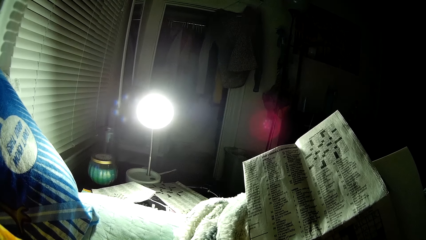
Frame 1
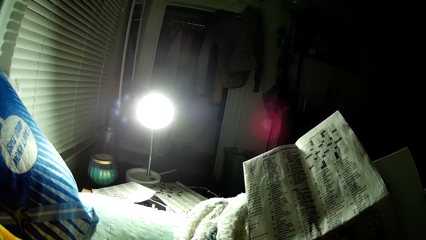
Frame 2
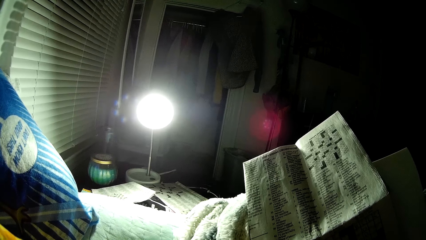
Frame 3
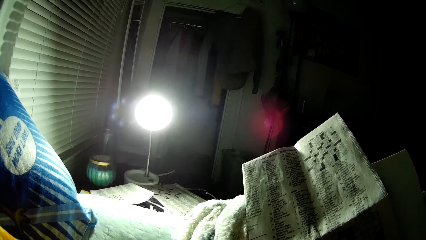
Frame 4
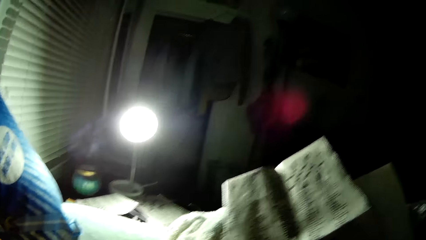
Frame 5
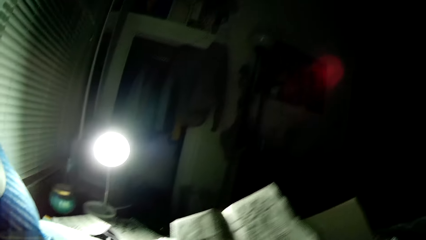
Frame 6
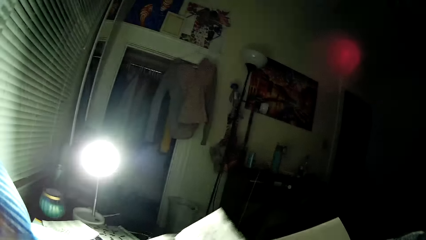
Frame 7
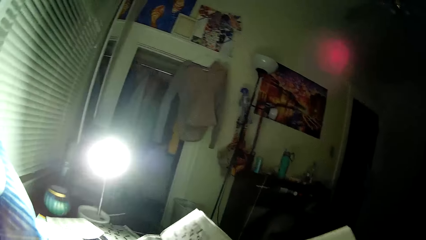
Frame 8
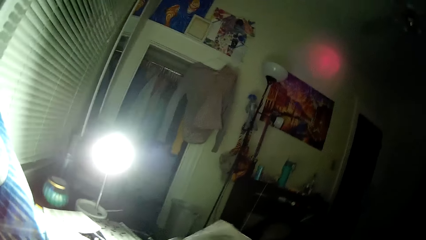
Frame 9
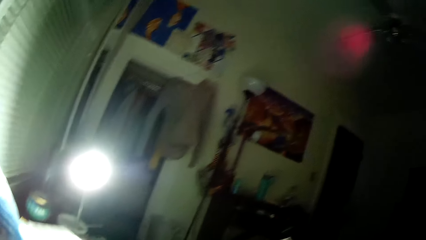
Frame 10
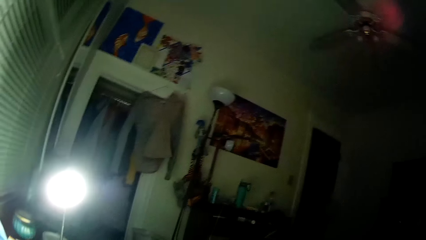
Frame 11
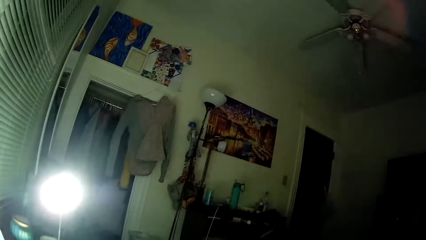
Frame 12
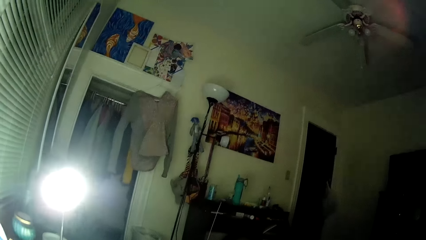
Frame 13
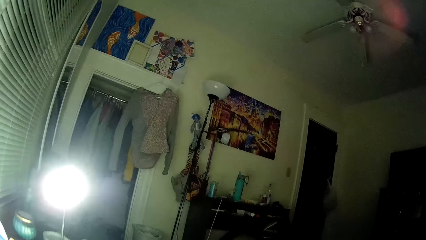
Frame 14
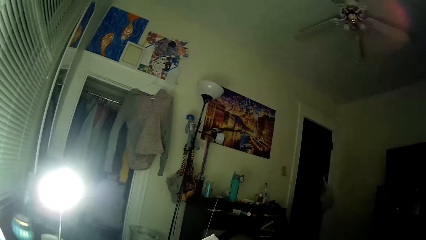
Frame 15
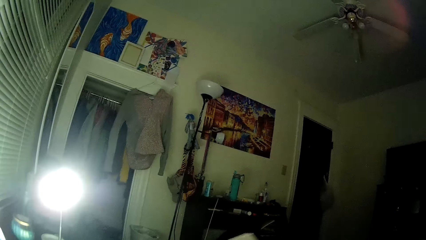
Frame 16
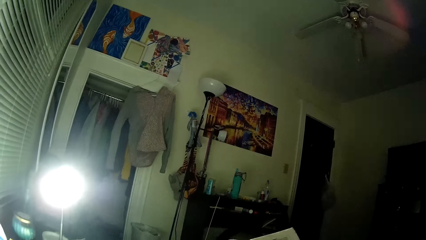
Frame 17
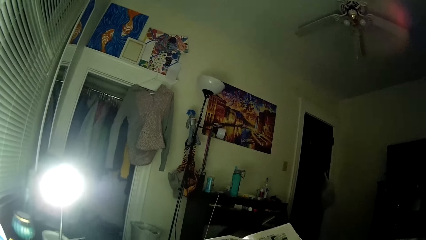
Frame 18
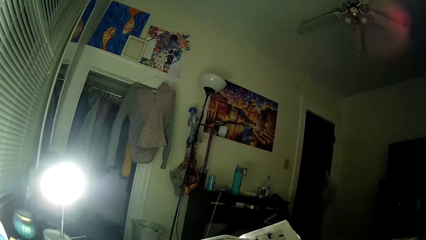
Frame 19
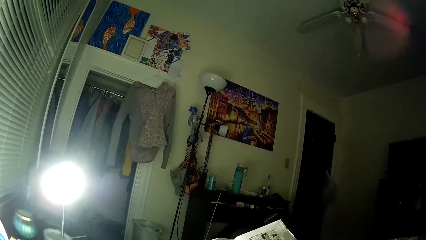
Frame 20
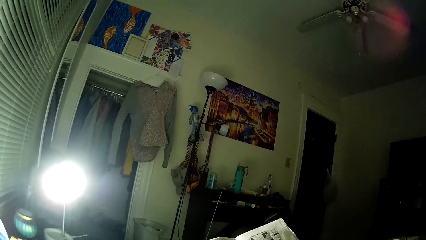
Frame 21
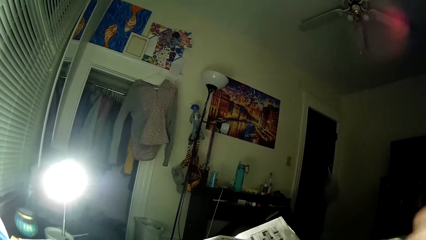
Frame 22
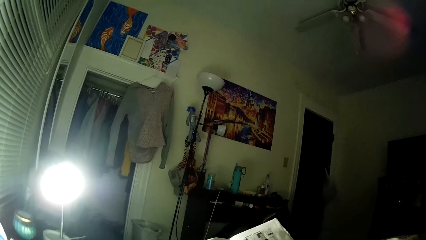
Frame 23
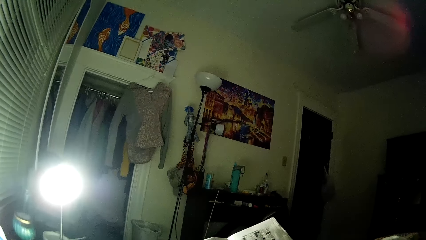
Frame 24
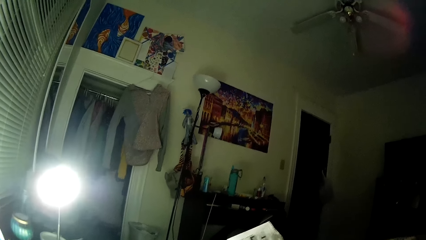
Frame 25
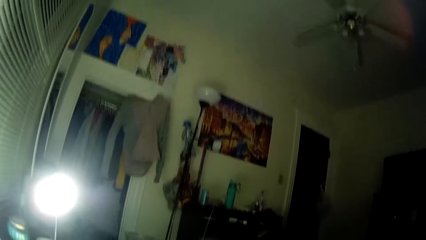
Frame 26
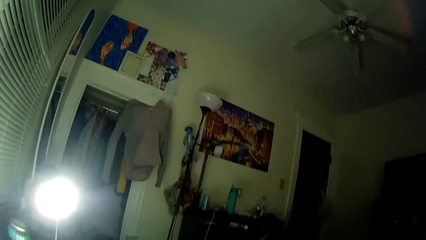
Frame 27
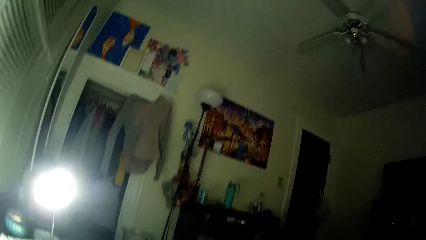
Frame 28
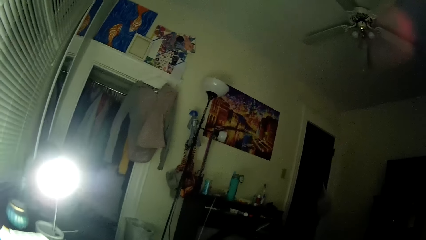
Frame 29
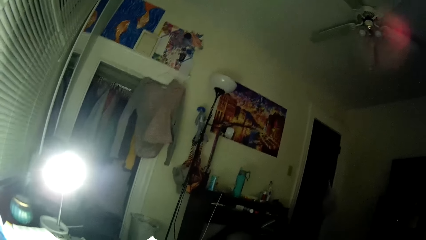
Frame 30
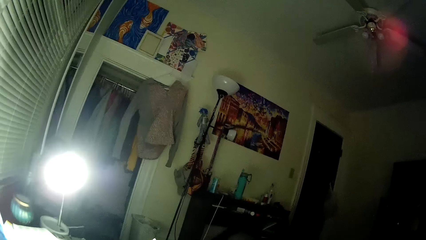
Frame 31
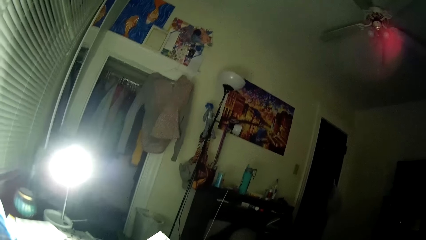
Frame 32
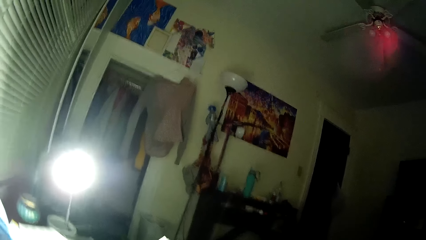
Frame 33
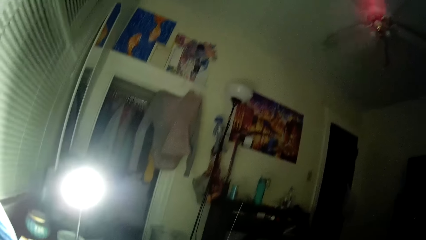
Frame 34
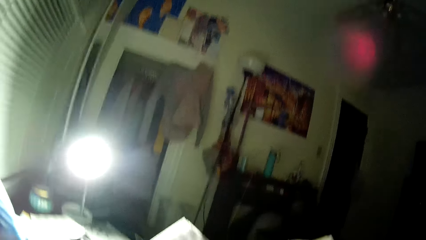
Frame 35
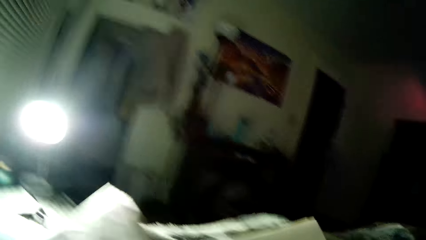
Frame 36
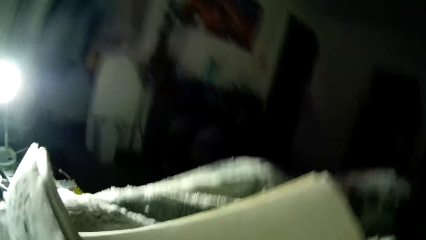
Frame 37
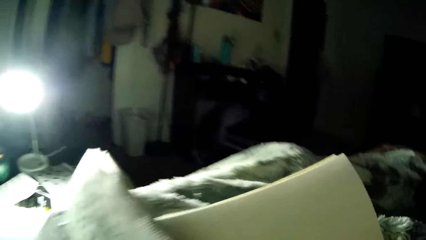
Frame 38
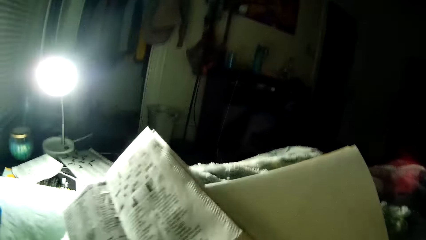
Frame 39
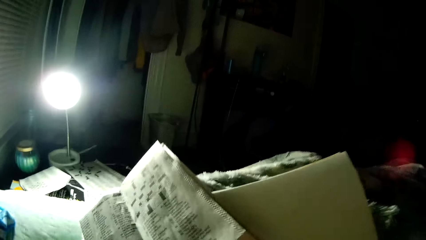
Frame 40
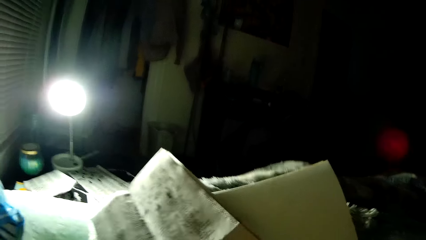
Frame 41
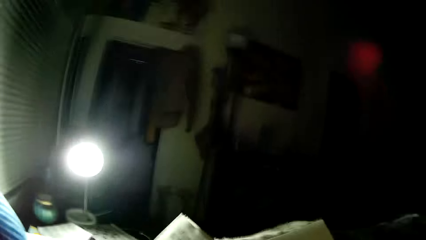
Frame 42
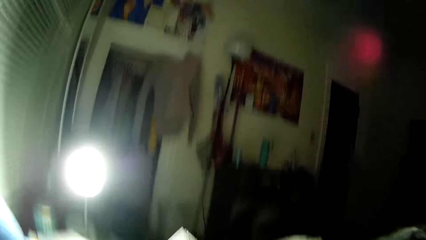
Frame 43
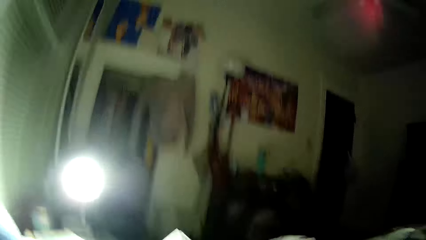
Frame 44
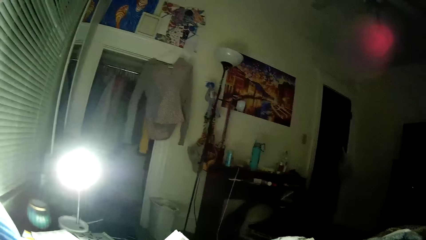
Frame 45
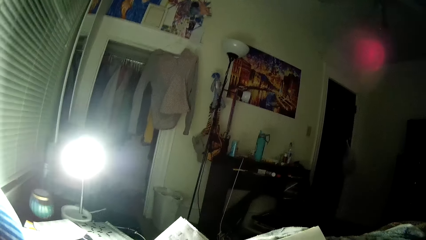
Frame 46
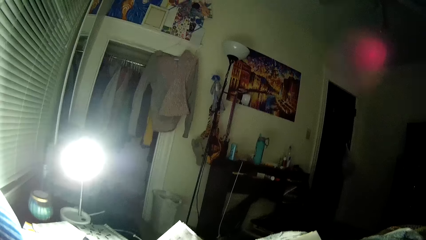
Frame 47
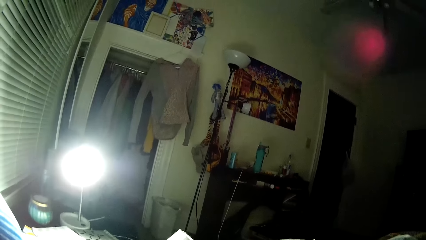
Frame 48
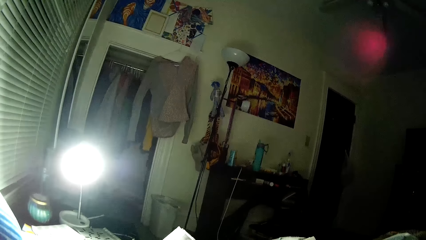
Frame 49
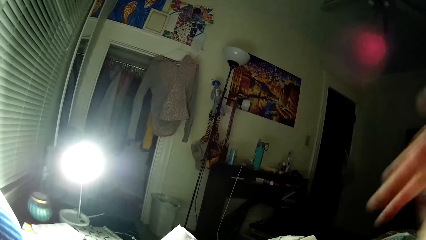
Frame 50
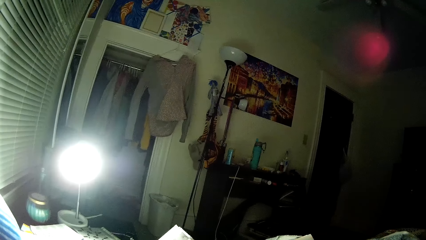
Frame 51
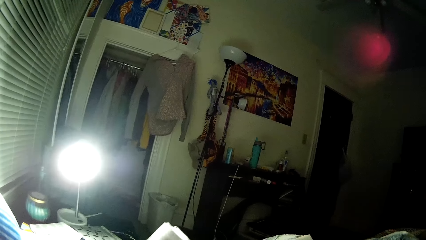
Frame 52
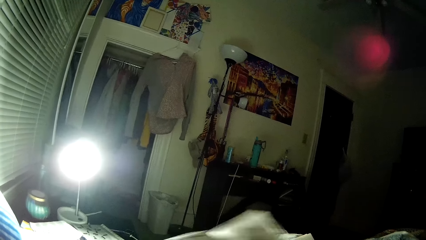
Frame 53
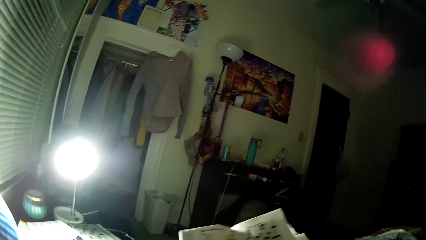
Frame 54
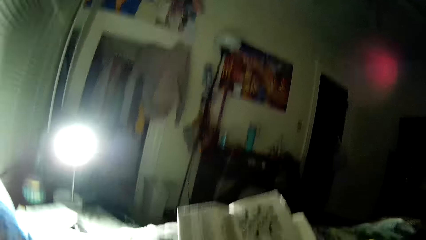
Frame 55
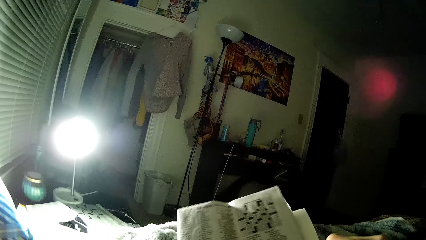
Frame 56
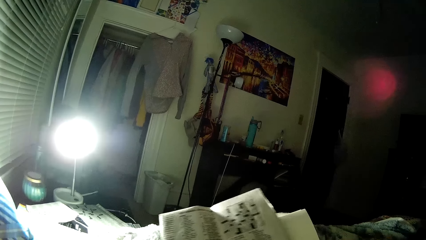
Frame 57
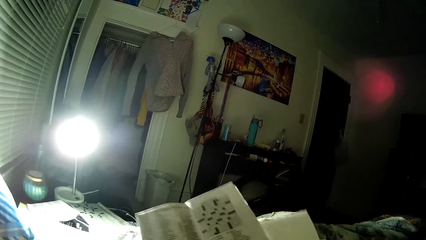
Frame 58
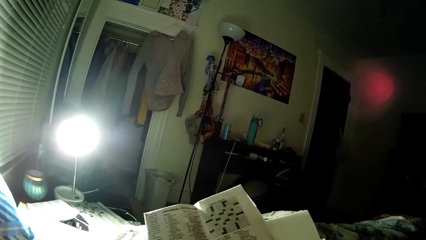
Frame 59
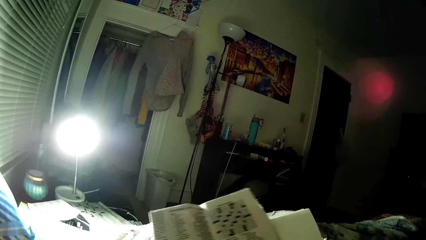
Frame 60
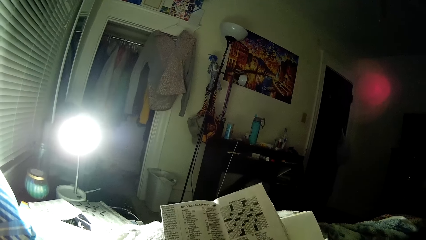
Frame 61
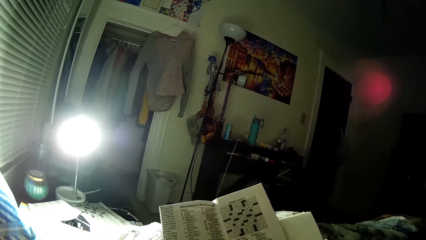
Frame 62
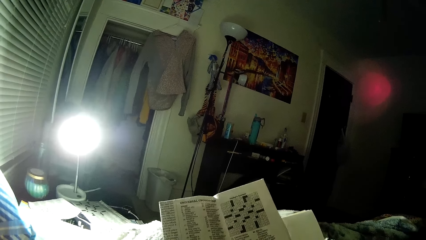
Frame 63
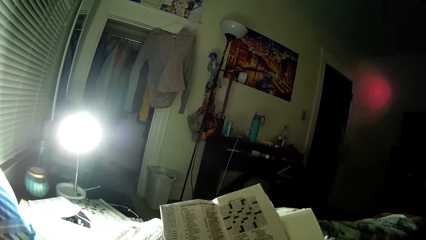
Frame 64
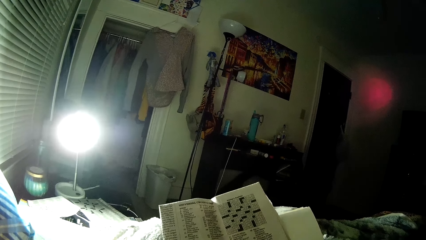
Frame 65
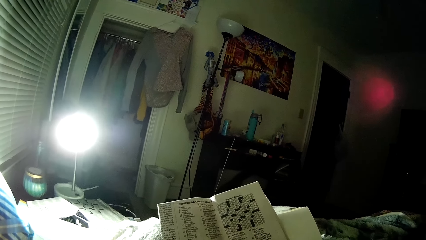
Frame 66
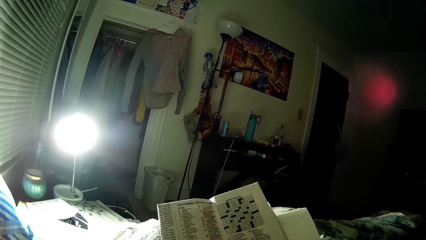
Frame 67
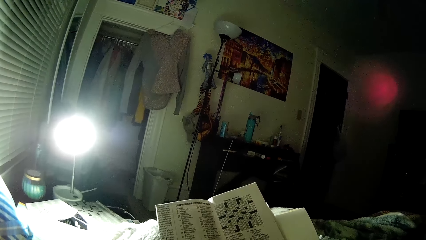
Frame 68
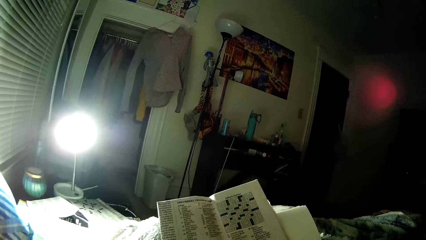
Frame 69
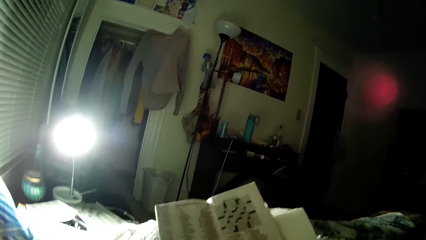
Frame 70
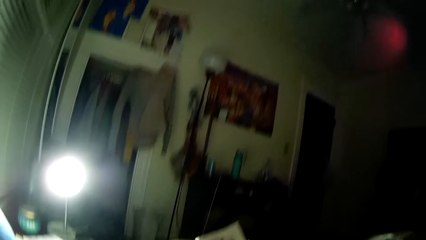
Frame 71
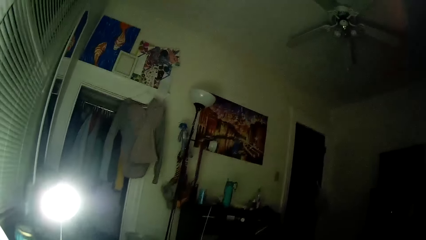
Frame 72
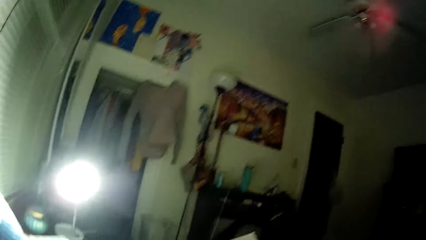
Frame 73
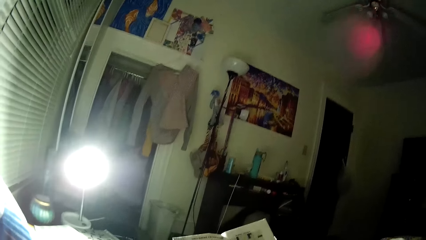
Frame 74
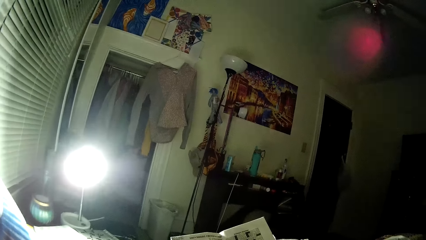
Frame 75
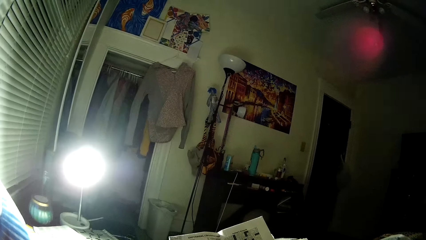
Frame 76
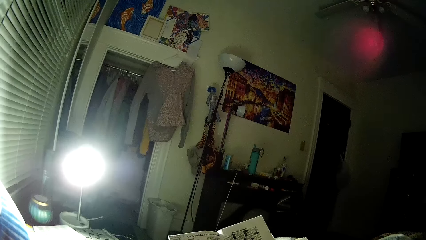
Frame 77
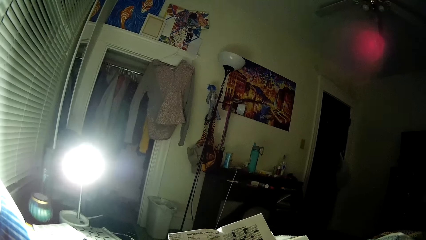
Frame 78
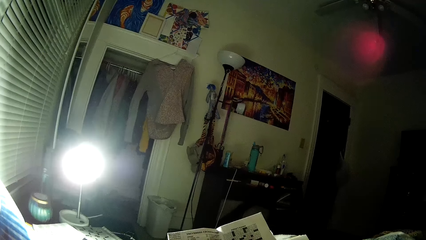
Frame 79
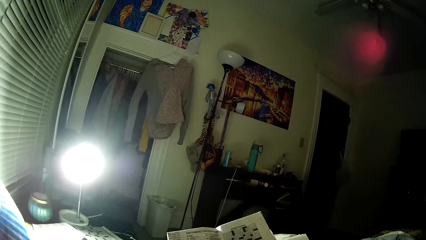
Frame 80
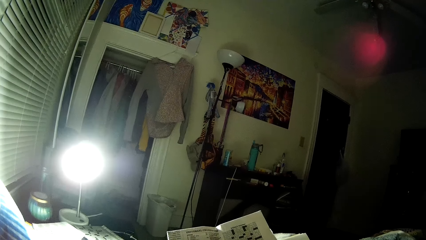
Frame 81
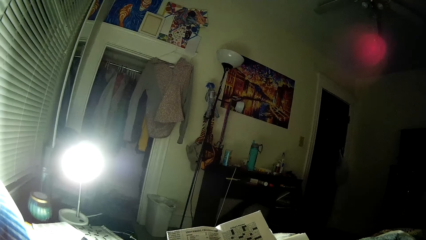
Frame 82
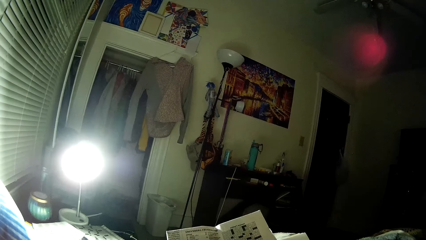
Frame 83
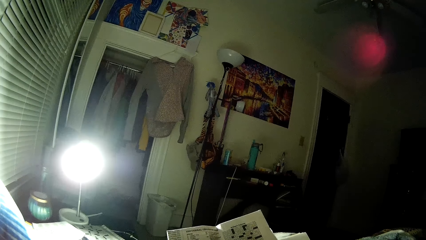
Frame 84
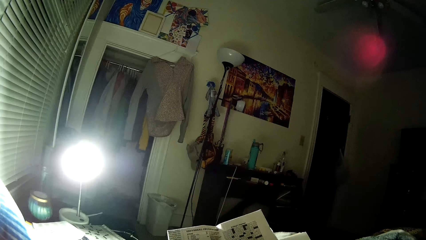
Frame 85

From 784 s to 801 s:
The camera wearer looks around the room. They adjust the camera. They adjust the puzzle paper. They look at the sudoku games. They look around the room.
